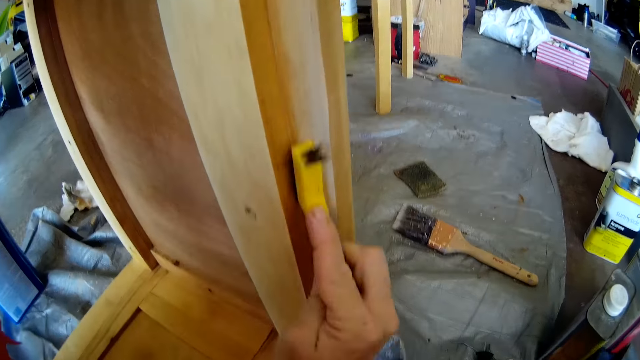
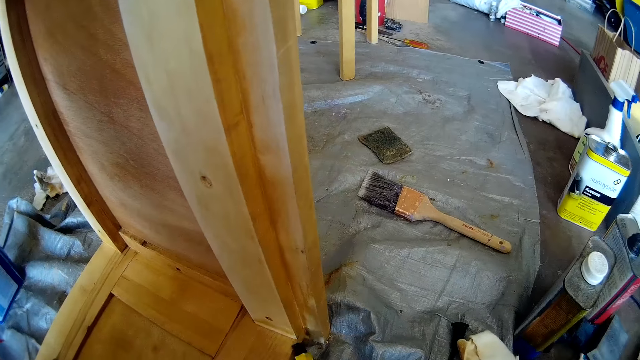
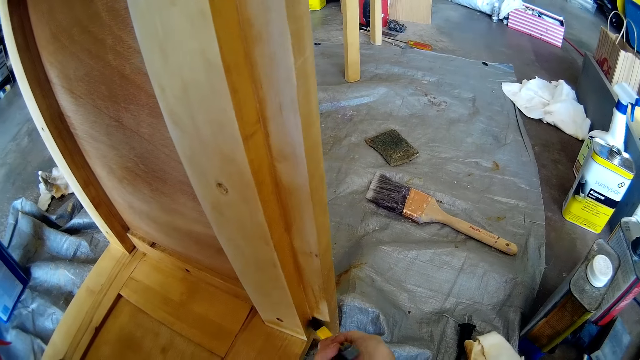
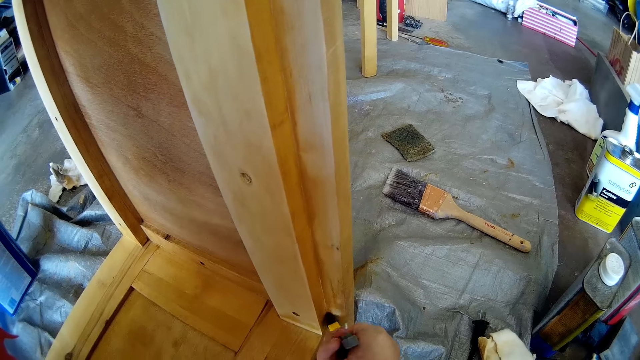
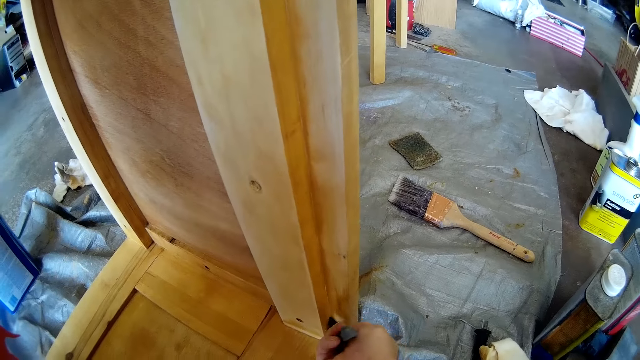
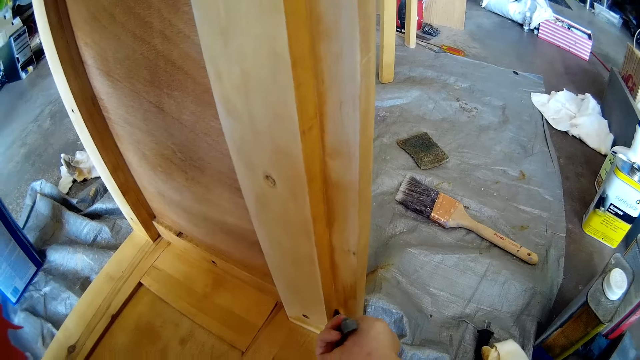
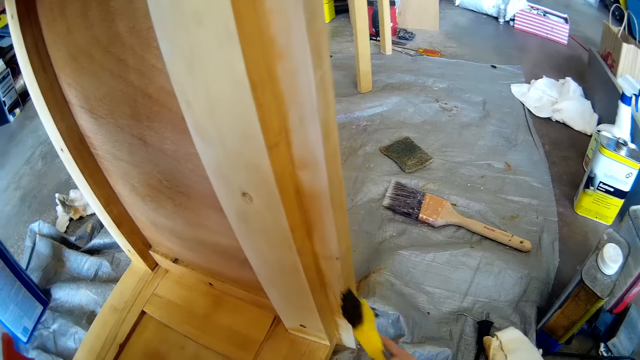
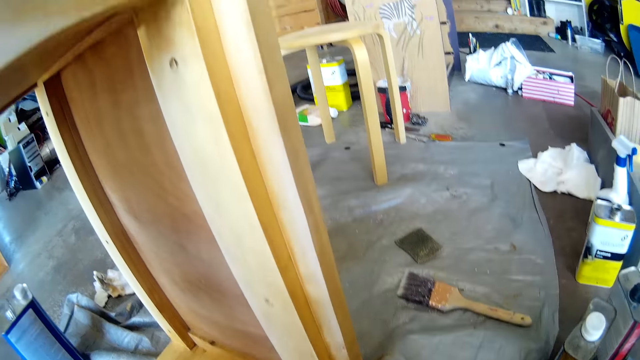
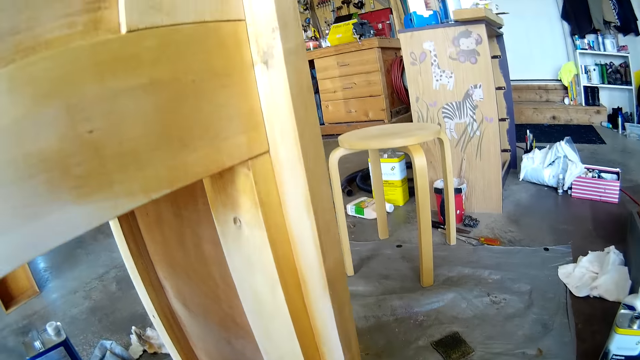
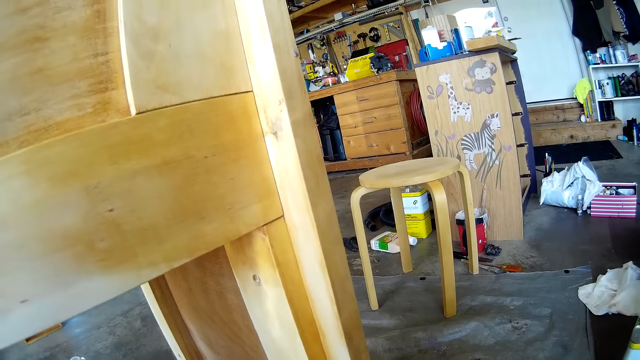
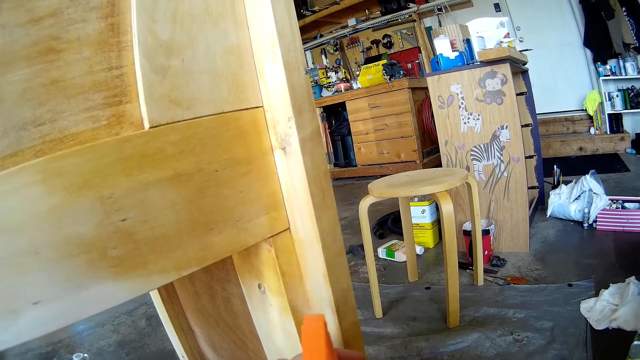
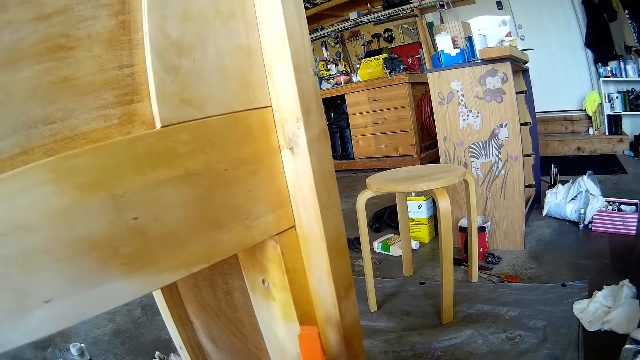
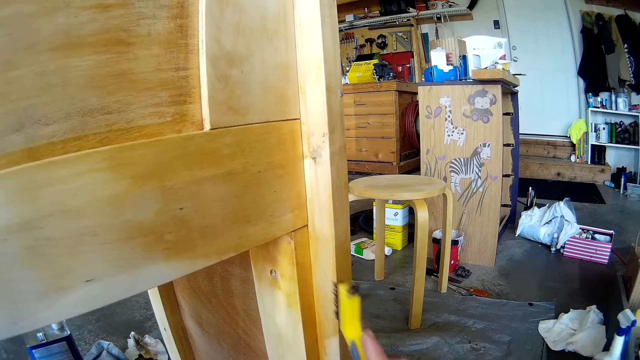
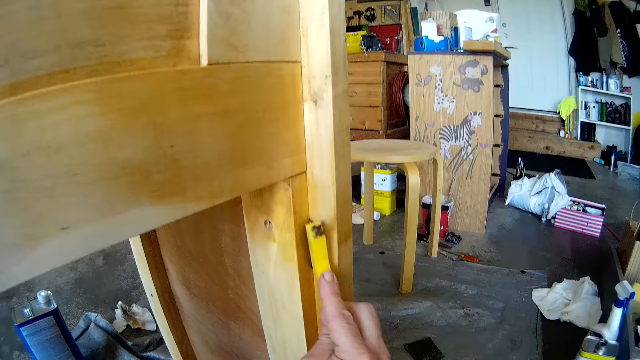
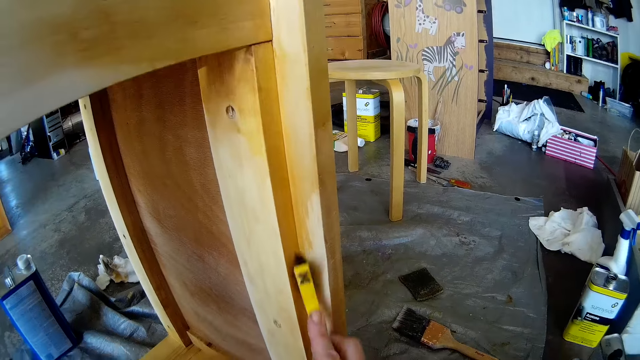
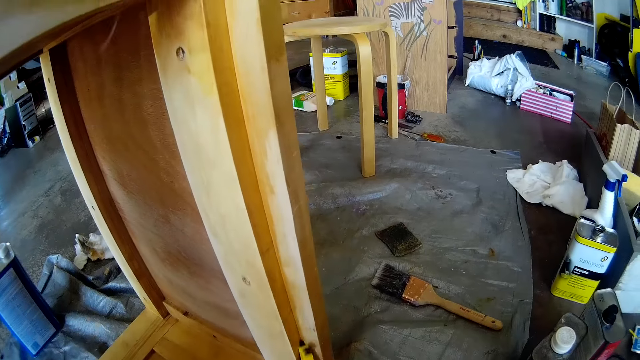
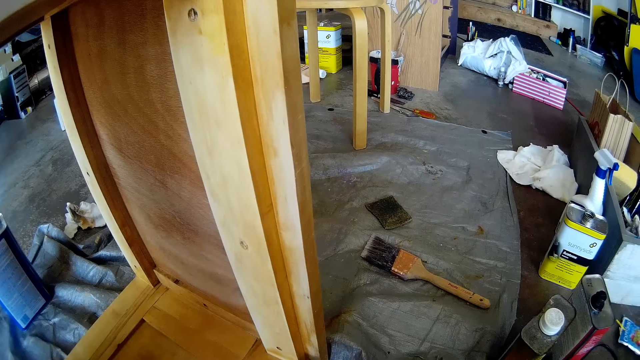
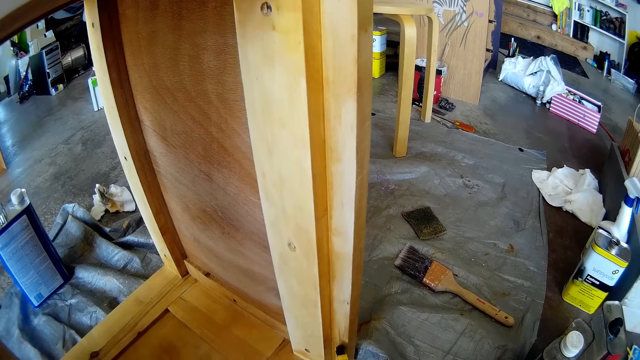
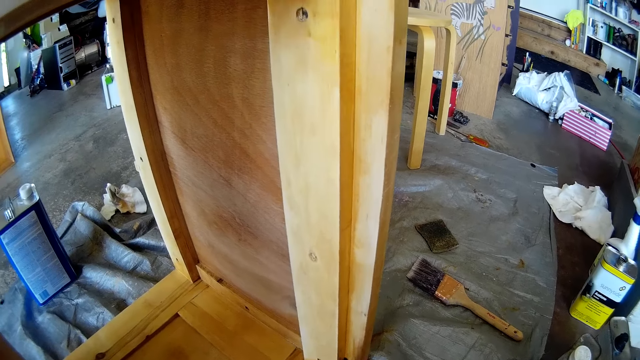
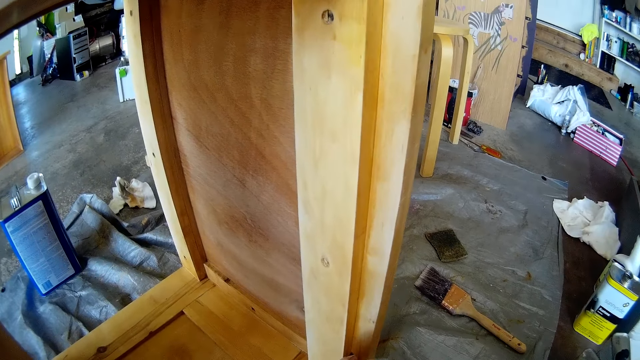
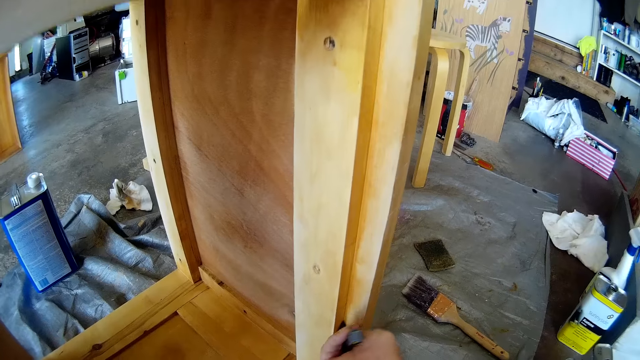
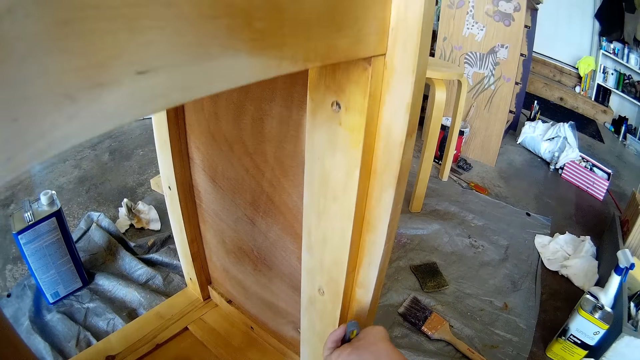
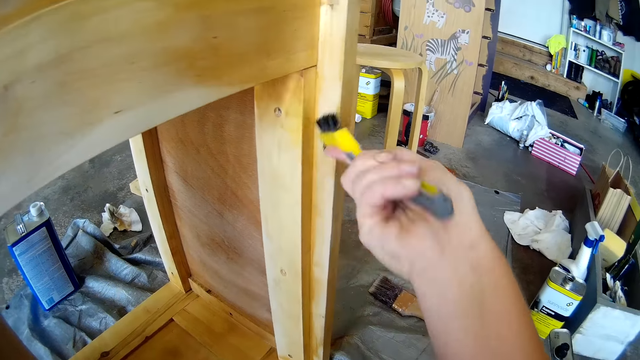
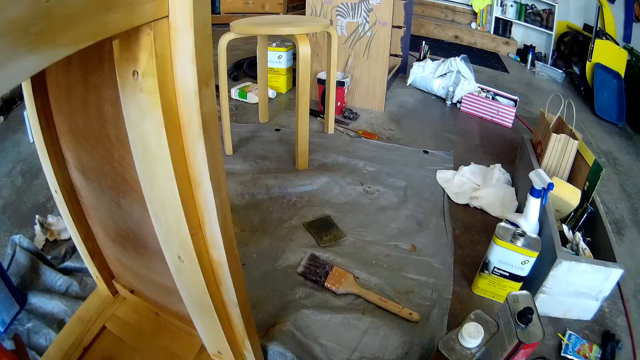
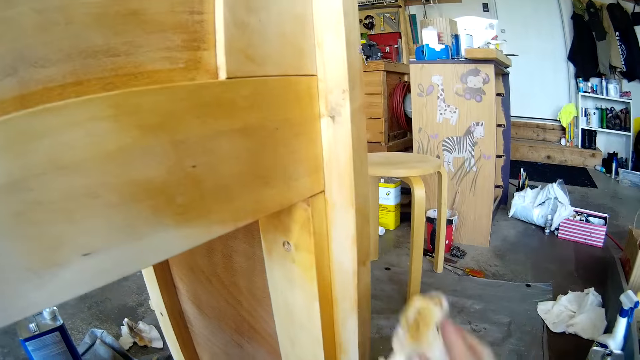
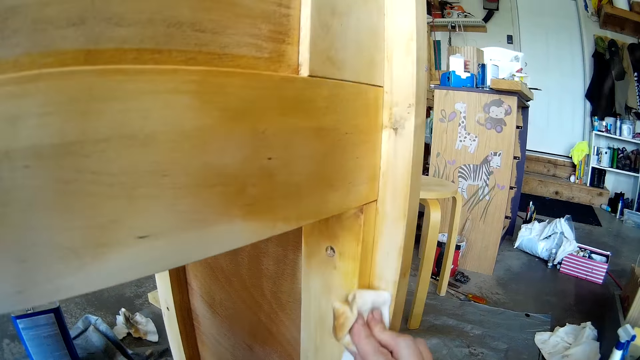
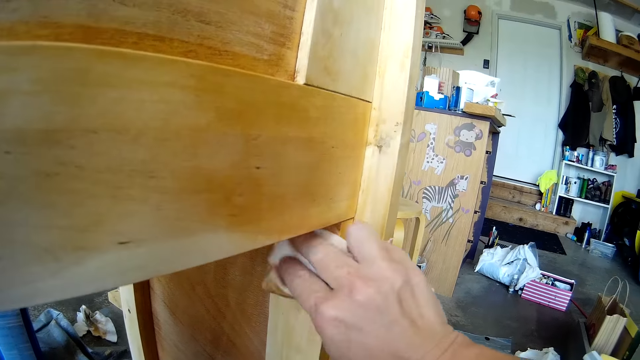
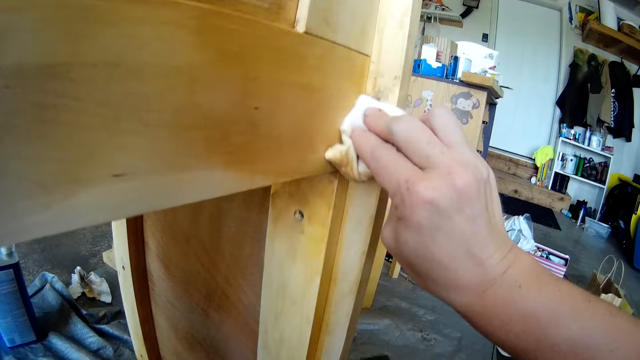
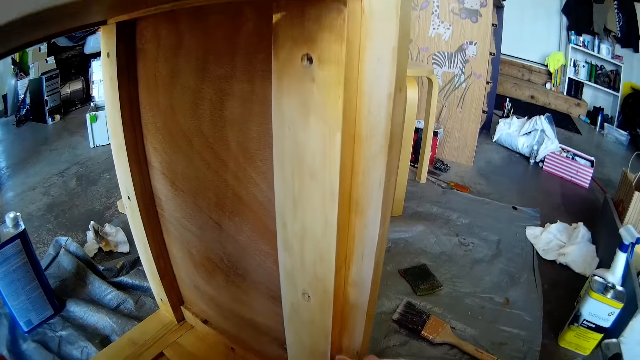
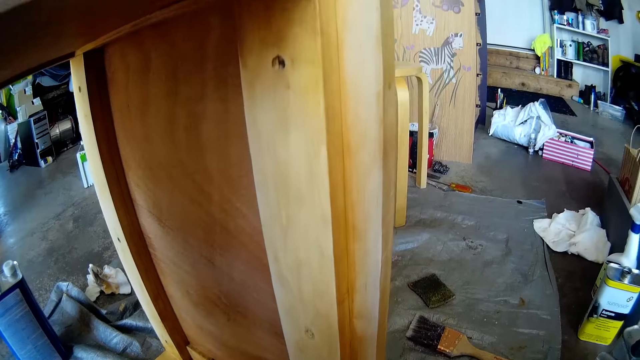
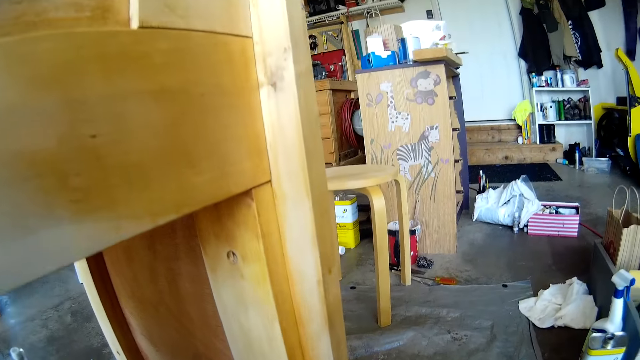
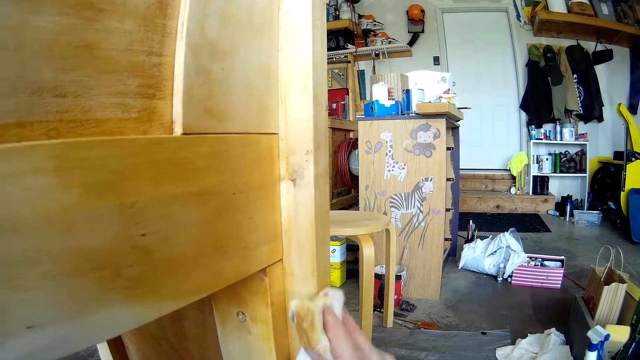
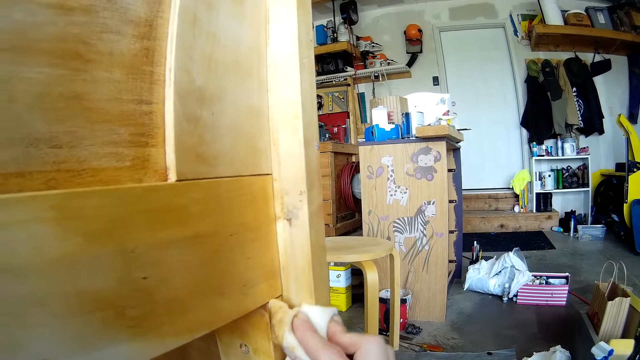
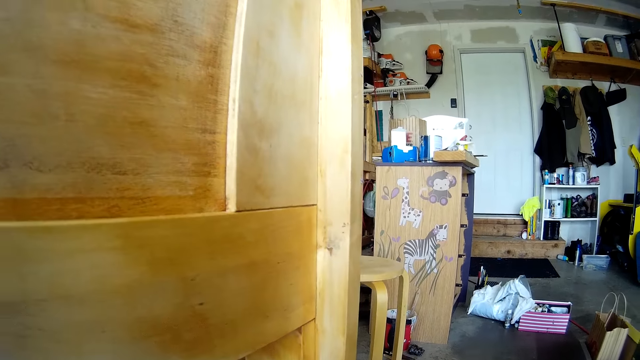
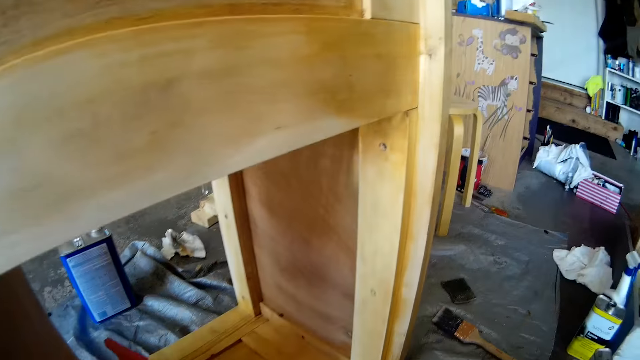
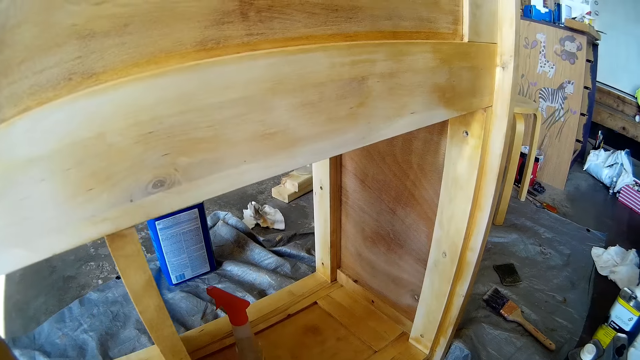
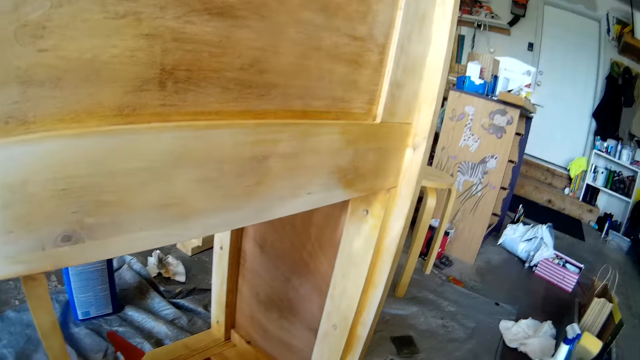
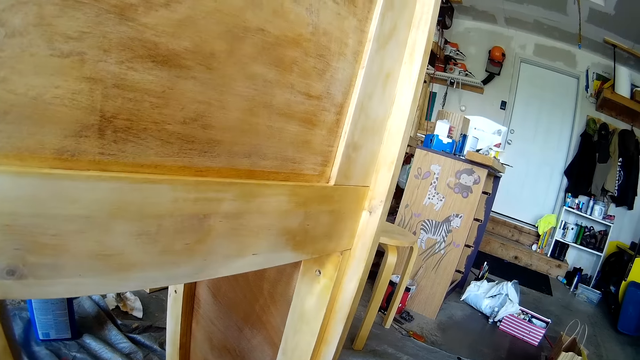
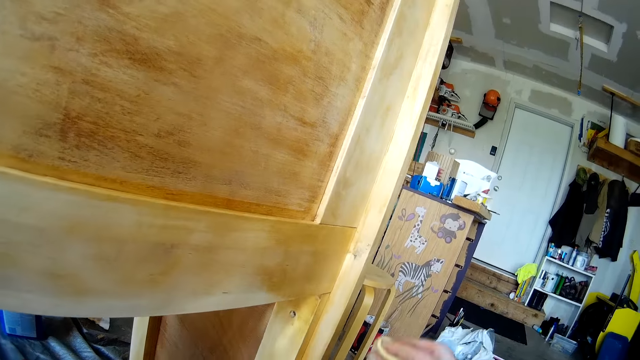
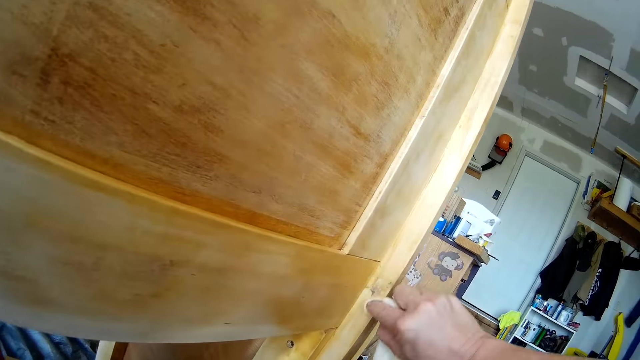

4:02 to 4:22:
The camera wearer scrubs furniture with a brush. They spray the furniture with a furniture spray. They scrub the edge with the hand brush. They scrub the furniture with the brush. They scrub the furniture with the brush again. They wipe the shelf with the cloth or towel. They clean the furniture with the towel. They look around. They scrub the edge with the cloth.
